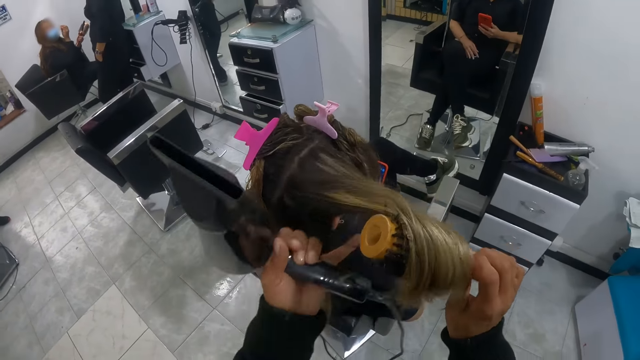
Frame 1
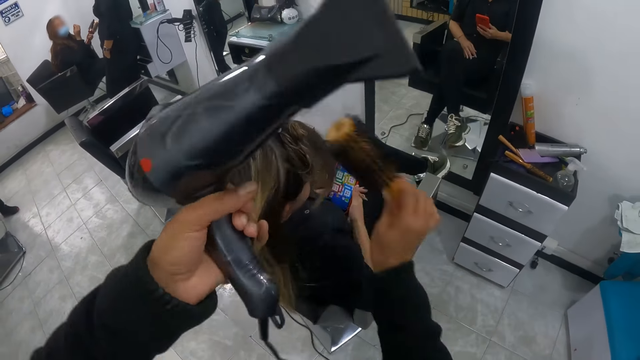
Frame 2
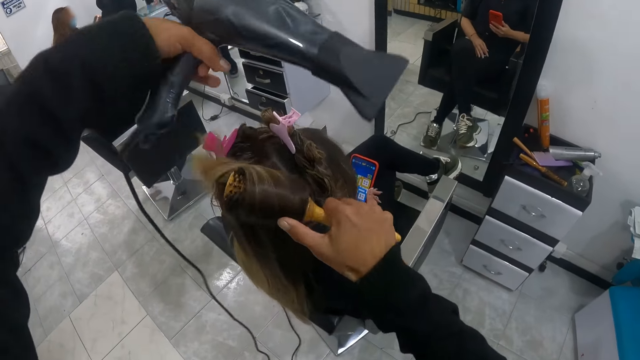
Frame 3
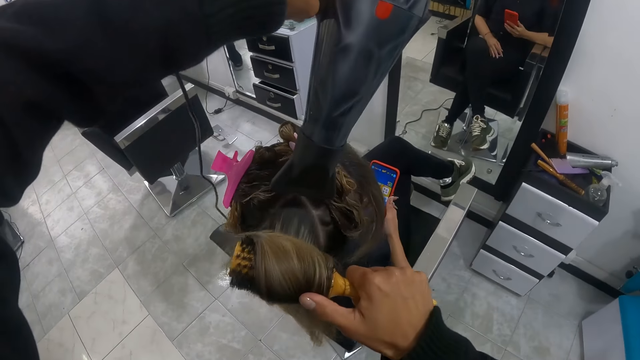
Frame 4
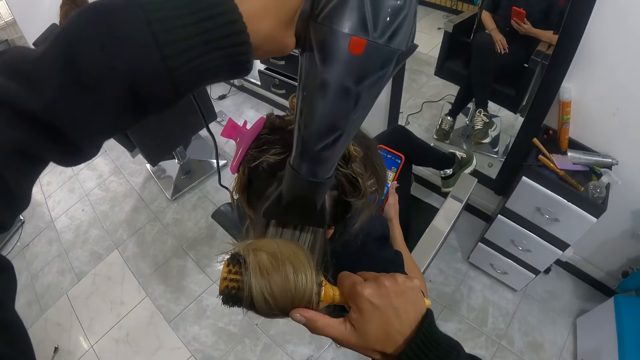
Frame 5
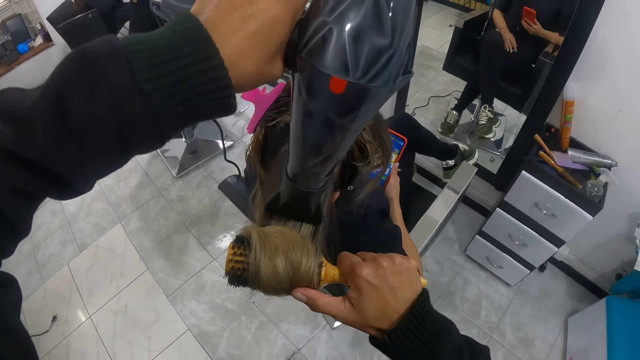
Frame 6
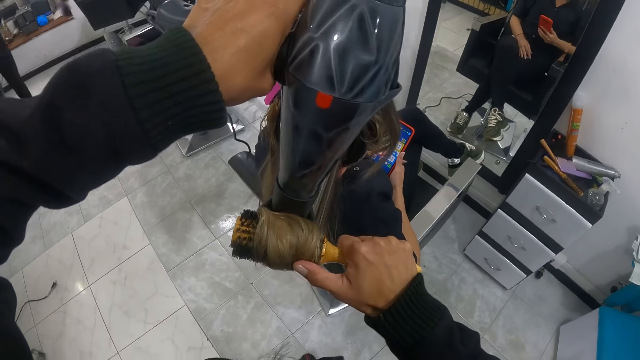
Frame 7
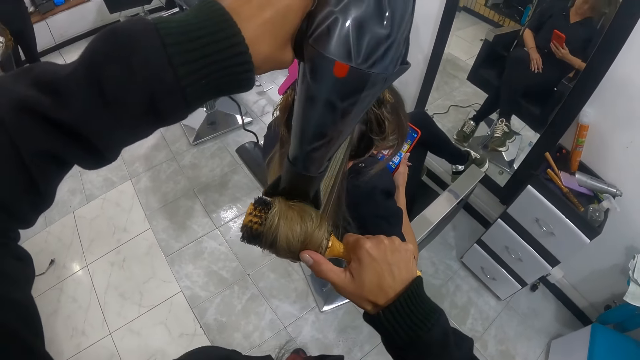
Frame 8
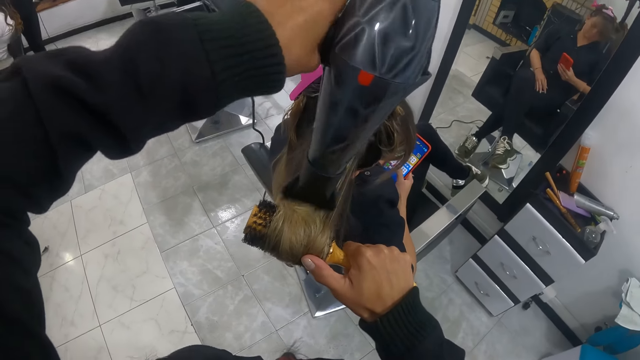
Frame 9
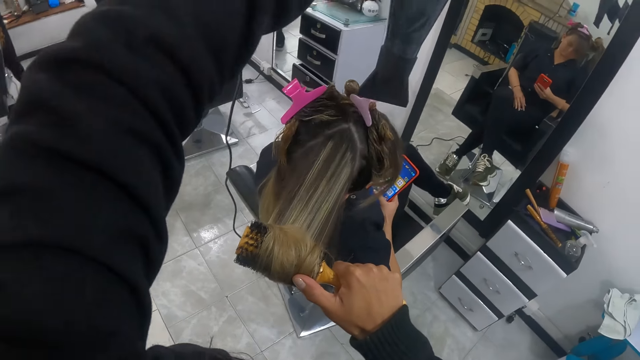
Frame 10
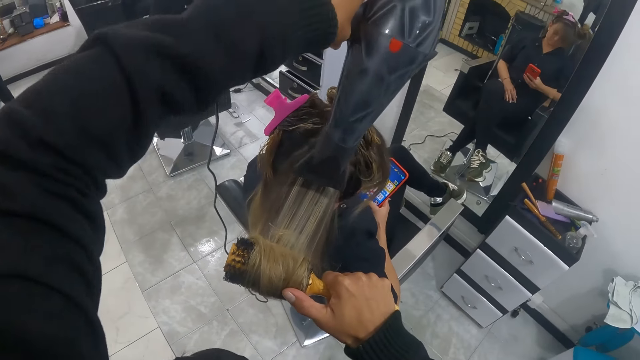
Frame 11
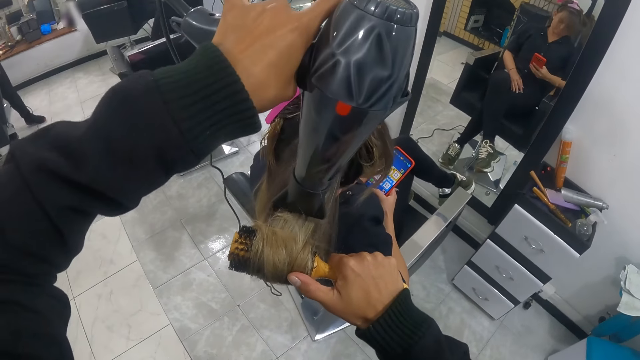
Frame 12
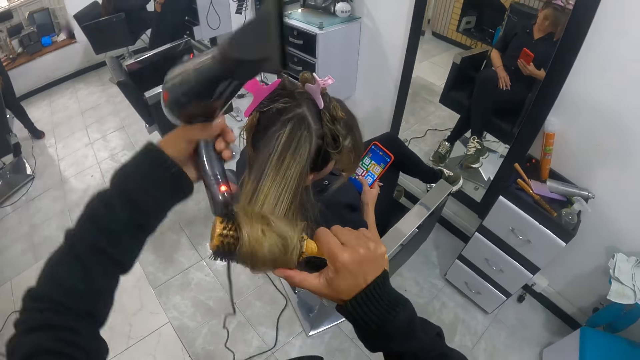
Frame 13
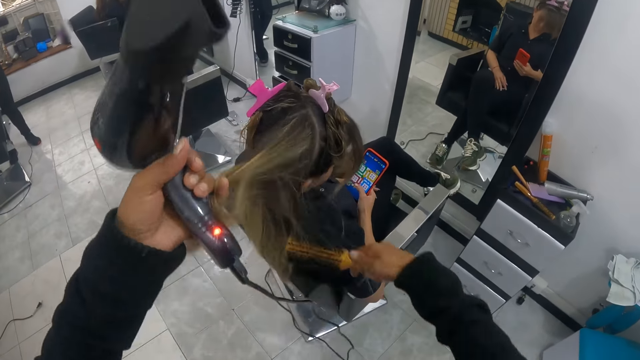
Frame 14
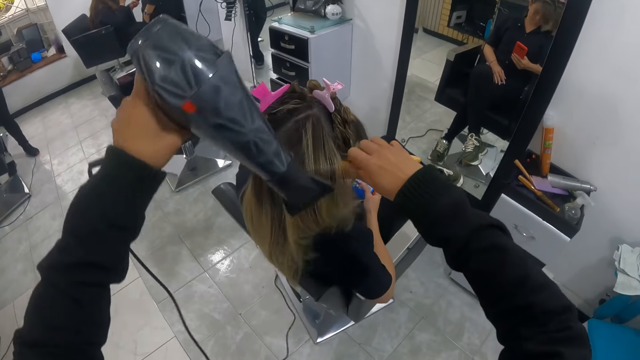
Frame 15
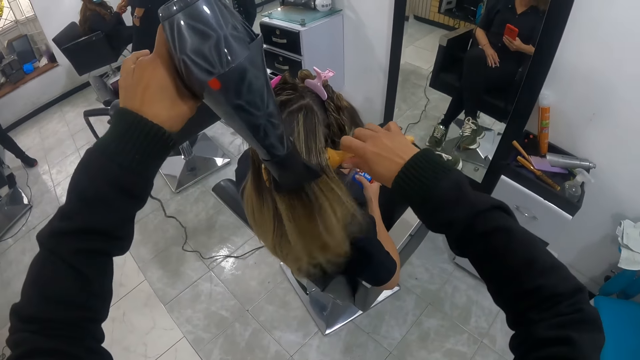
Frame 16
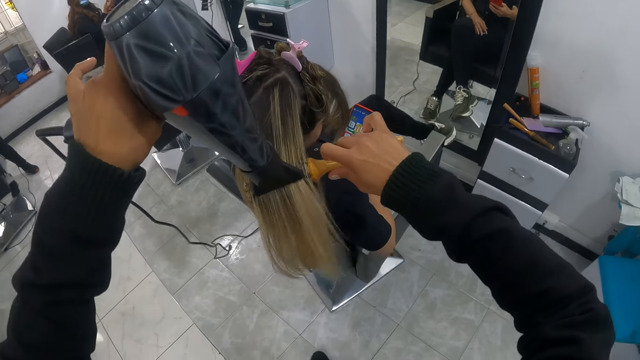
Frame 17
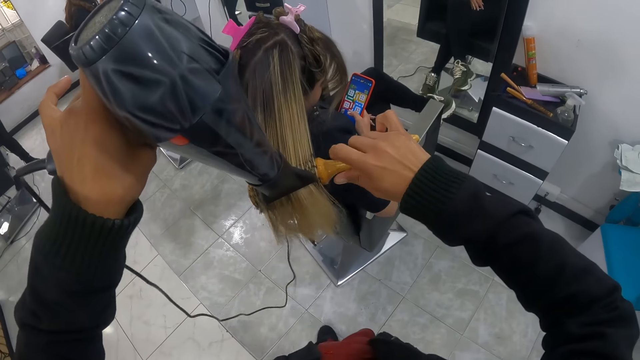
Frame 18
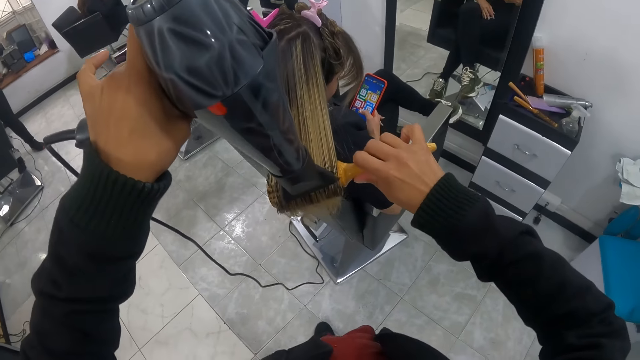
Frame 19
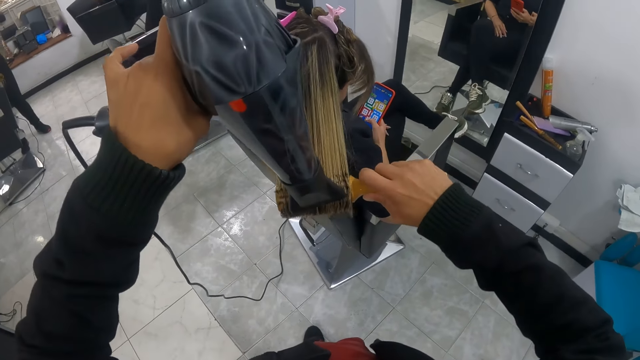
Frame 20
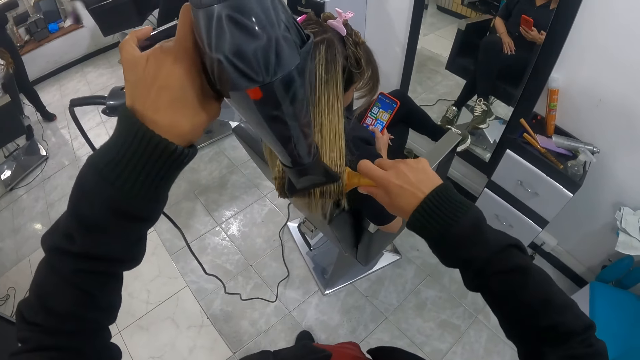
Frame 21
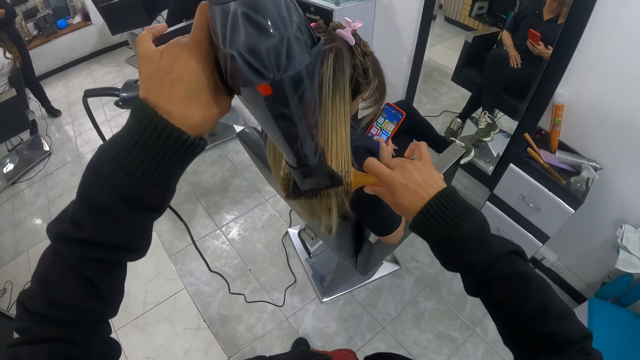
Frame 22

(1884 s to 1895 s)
A woman demonstrates to another woman with her right hand. The camera wearer grabs a third woman's hair with her left hand. She brushes the third woman's hair with the round brush in her right hand. She stretches the third woman's hair with the hairdryer and round brush in her hands. She grabs the third woman's hair with her left hand. She brushes the third woman's hair with the round brush in her right hand. She stretches the third woman's hair with the hairdryer and round brush in her hands.

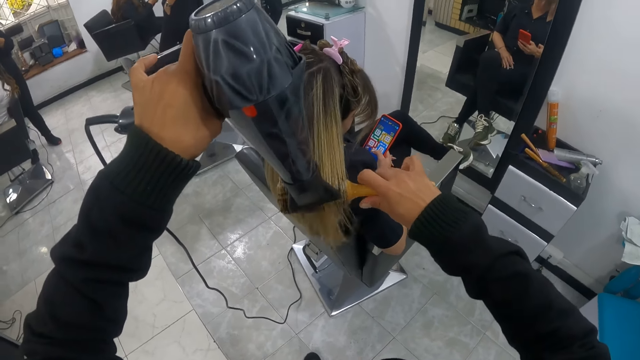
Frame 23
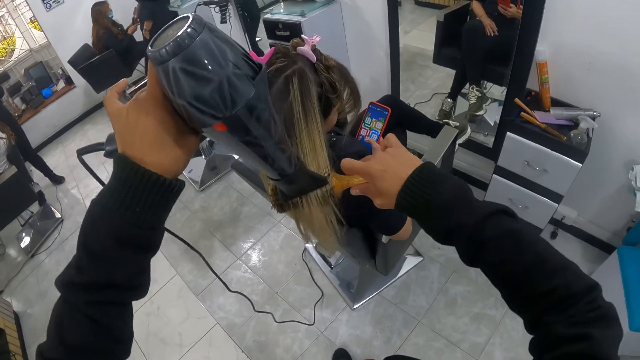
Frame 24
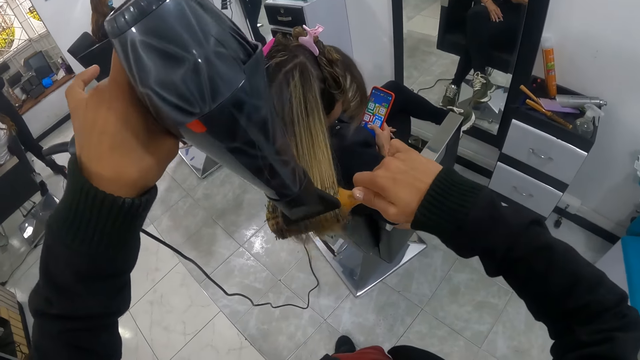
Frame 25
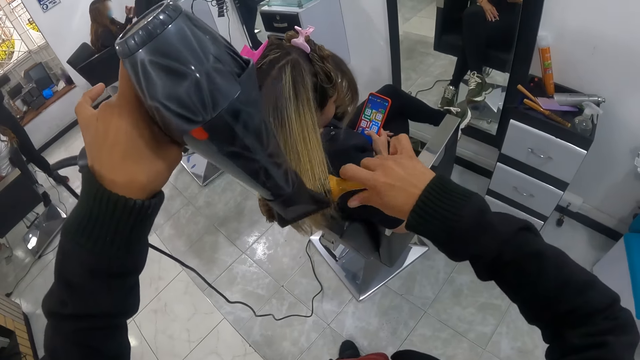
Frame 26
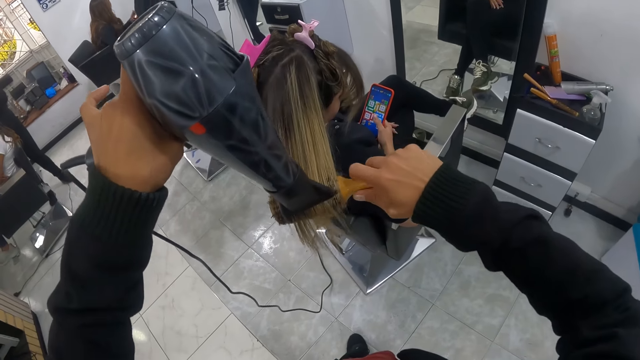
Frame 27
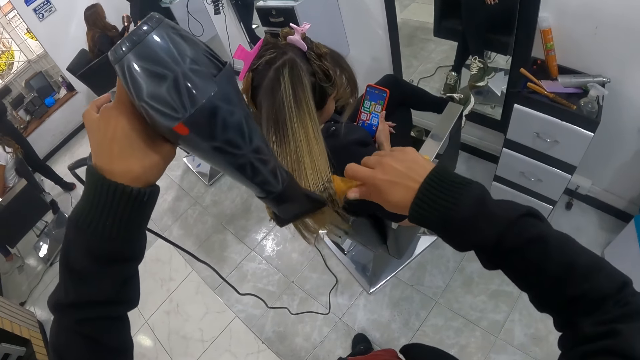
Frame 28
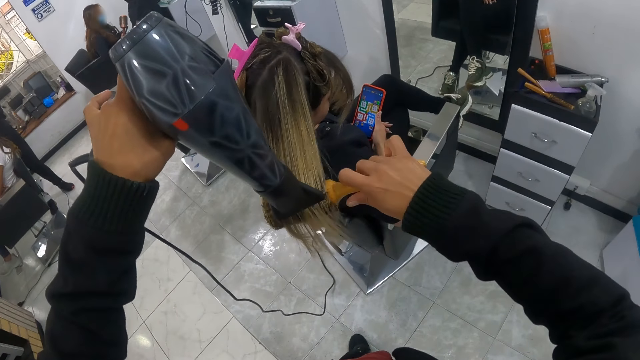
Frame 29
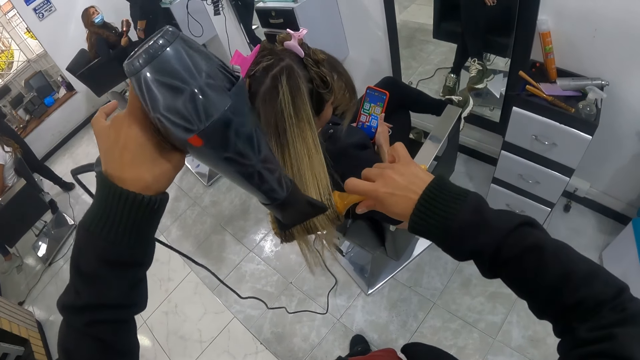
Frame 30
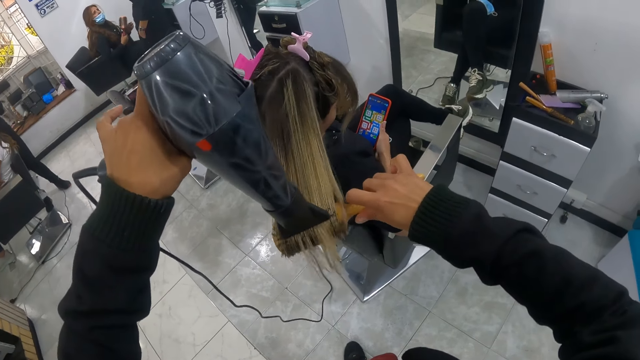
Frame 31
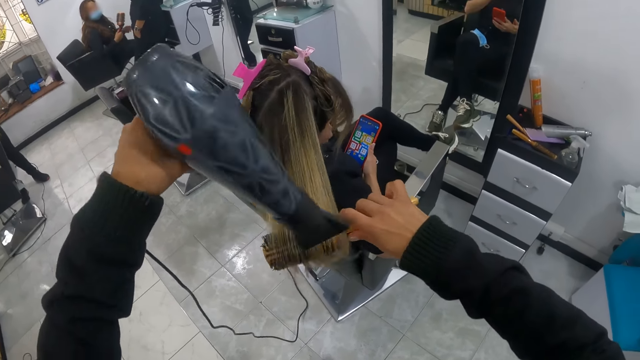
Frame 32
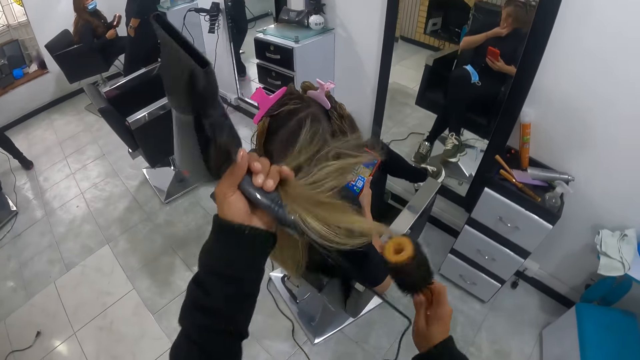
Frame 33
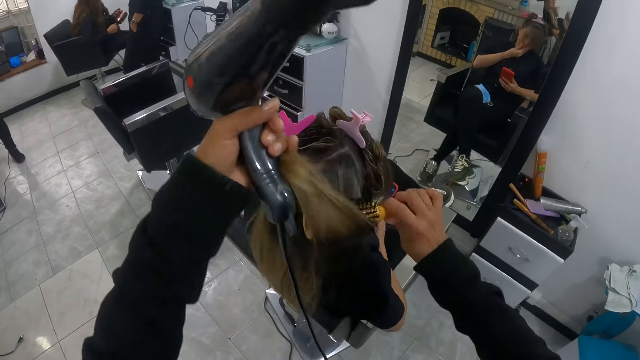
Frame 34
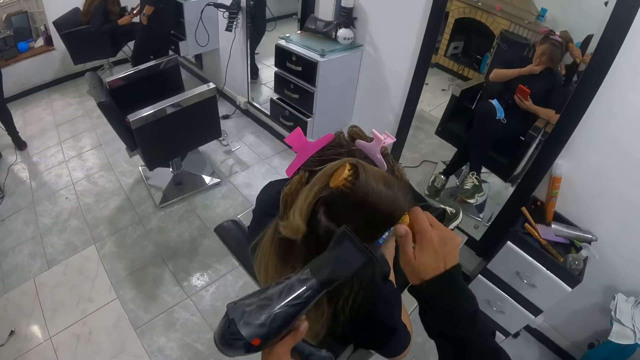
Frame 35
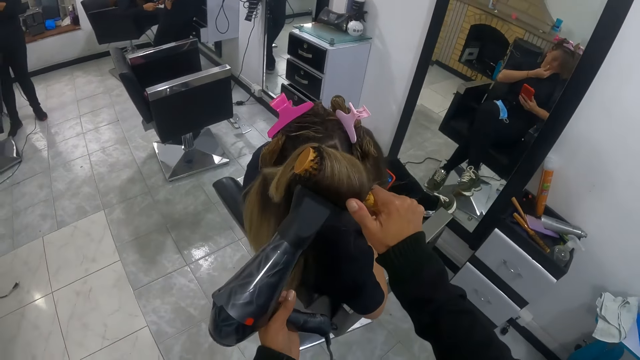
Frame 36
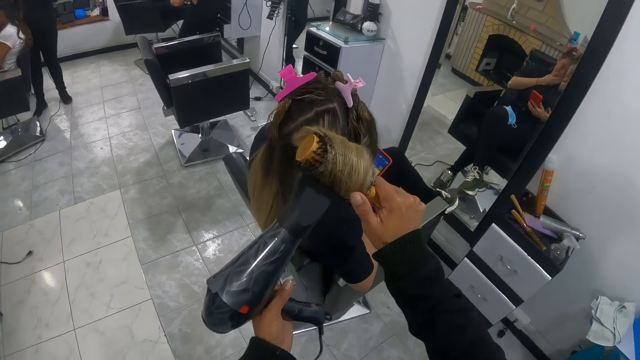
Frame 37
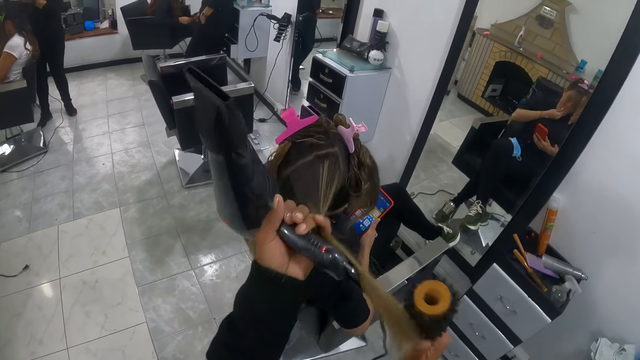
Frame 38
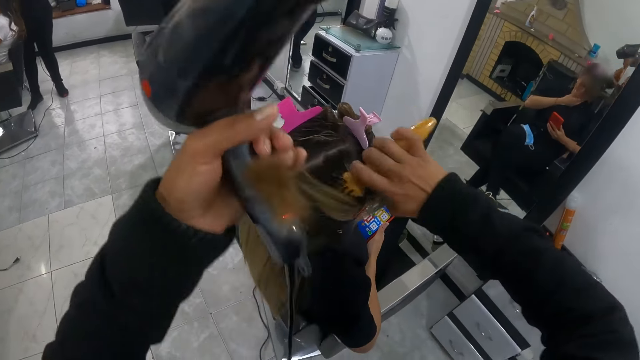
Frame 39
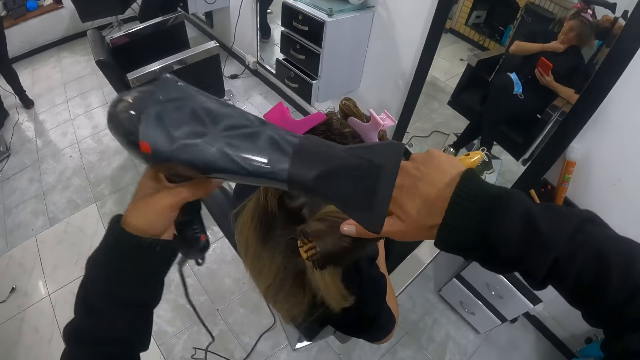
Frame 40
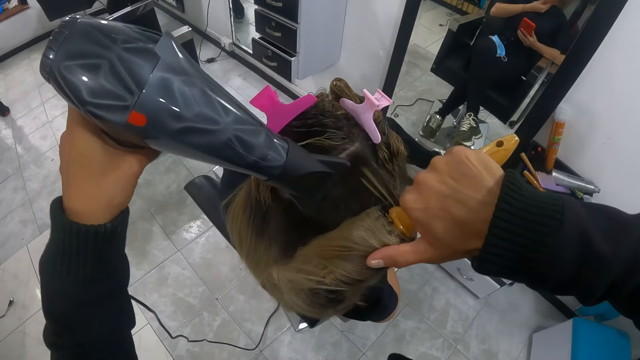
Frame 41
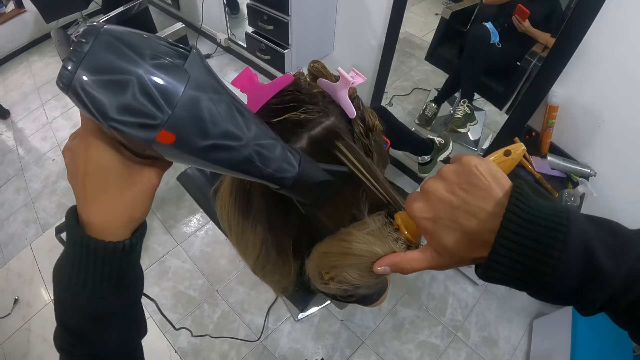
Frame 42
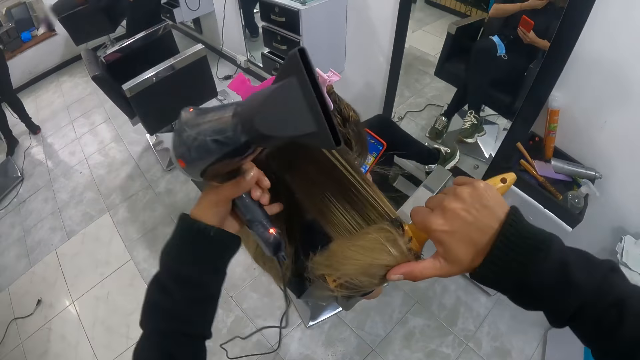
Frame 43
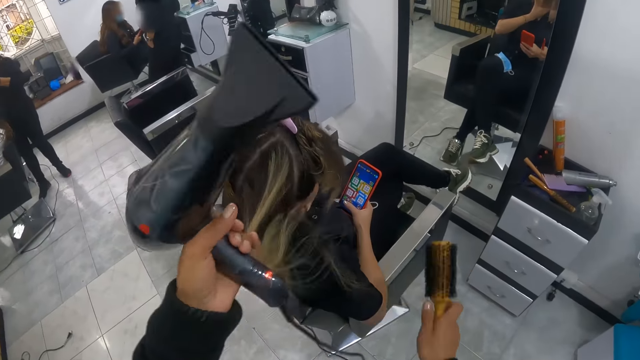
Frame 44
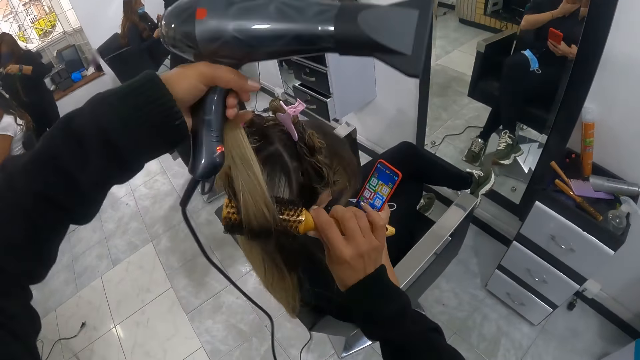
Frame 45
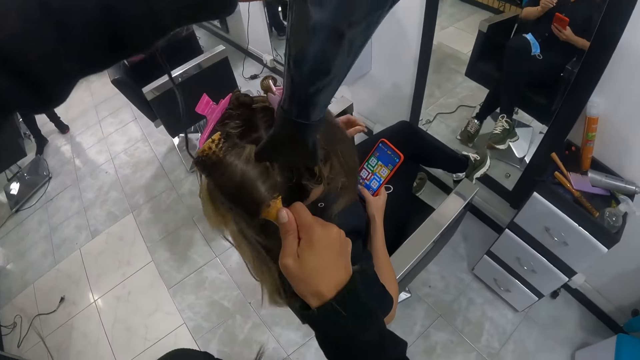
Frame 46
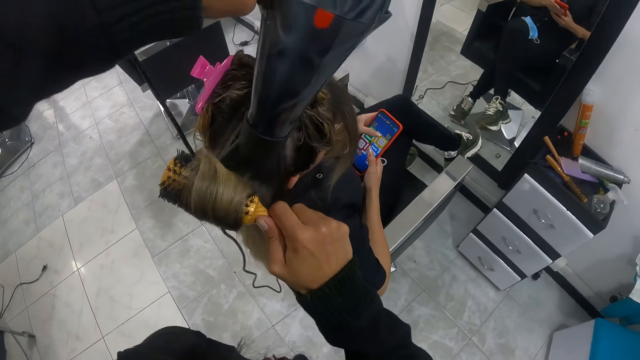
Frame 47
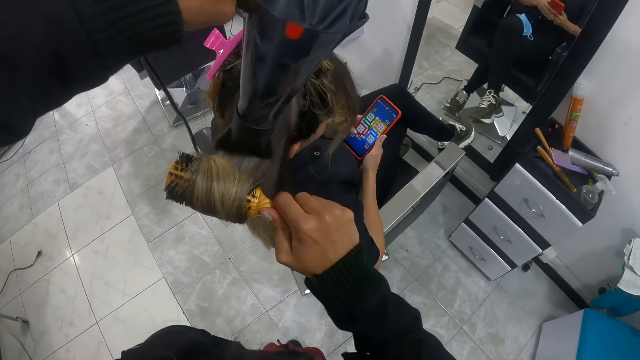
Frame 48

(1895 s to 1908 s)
A woman removes hair strands from the round brush in her right hand with her left hand. The camera wearer grabs another woman's hair with her left hand. She brushes the other woman's hair with the round brush in her right hand. She stretches the other woman's hair with the hairdryer and round brush in her hands. She grabs the other woman's hair with her left hand. She brushes the other woman's hair with the round brush in her right hand. She stretches the other woman's hair with the hairdryer and round brush in her hands. She rolls the hair of a third woman with her left hand on the brush in her right hand. She touches the hair. She dries the hair of the third woman with the hairdryer in her left hand.
